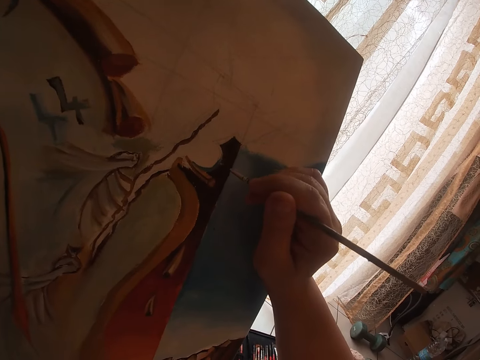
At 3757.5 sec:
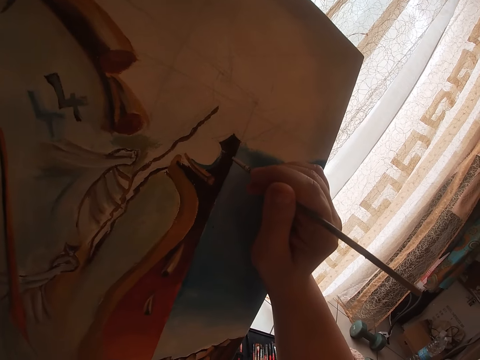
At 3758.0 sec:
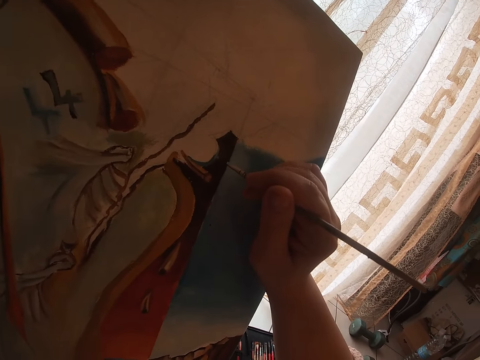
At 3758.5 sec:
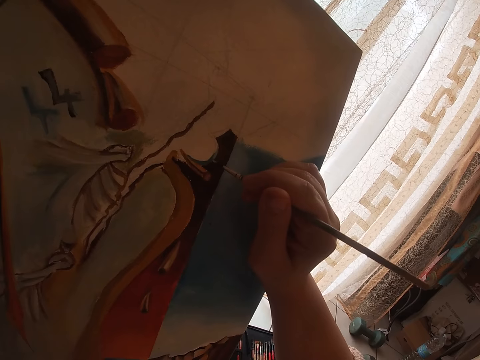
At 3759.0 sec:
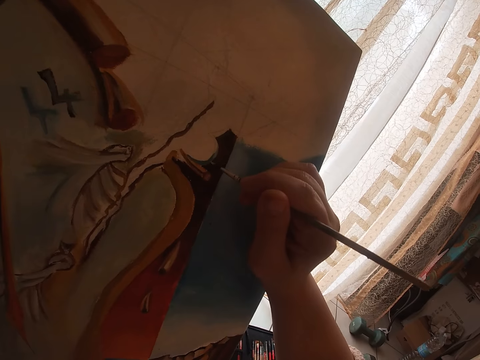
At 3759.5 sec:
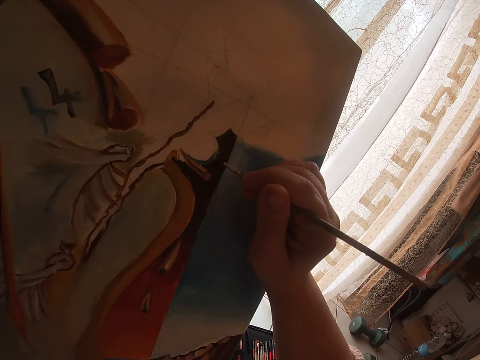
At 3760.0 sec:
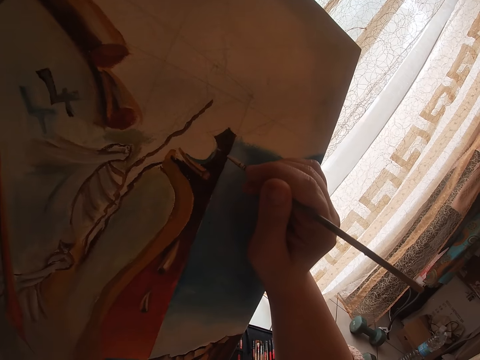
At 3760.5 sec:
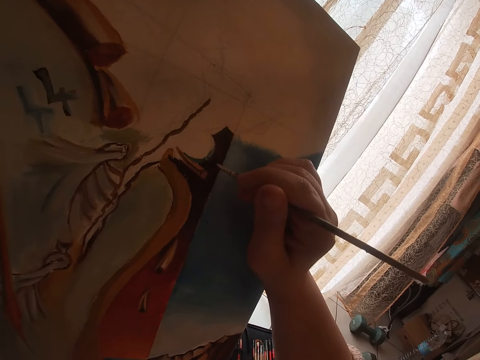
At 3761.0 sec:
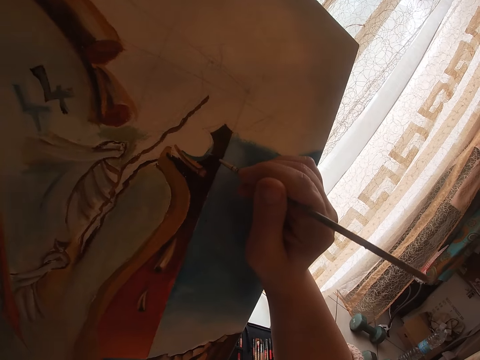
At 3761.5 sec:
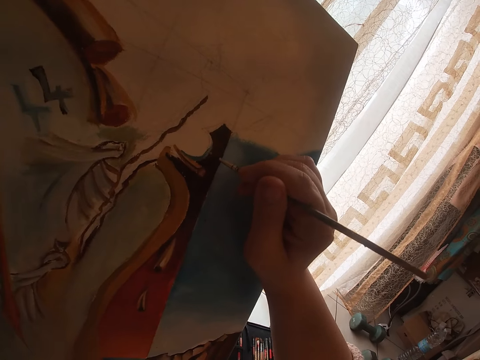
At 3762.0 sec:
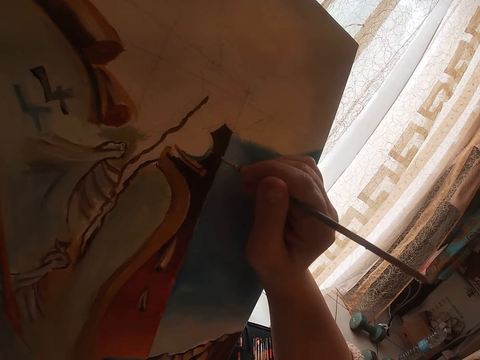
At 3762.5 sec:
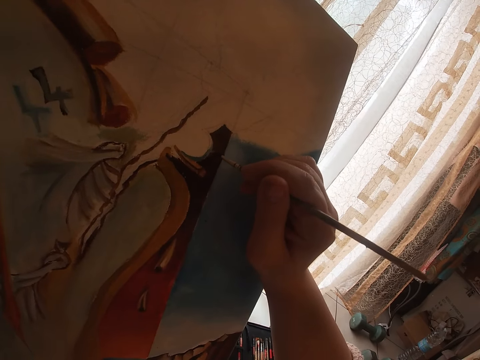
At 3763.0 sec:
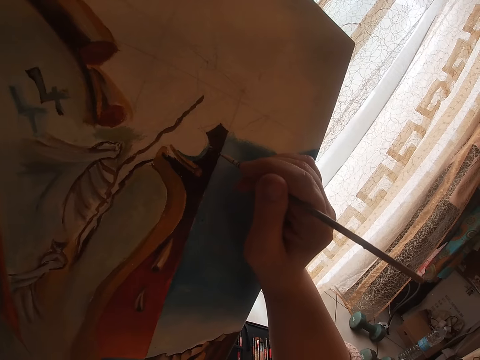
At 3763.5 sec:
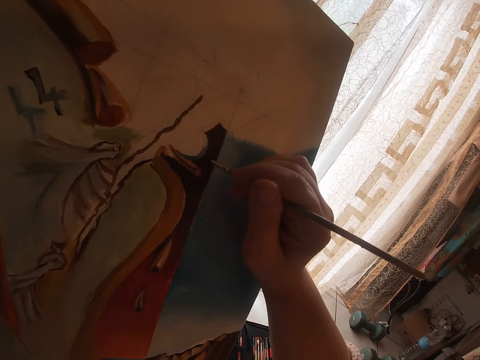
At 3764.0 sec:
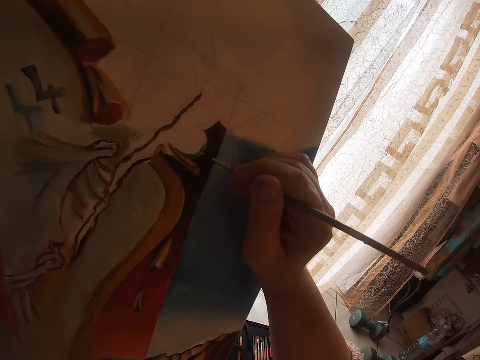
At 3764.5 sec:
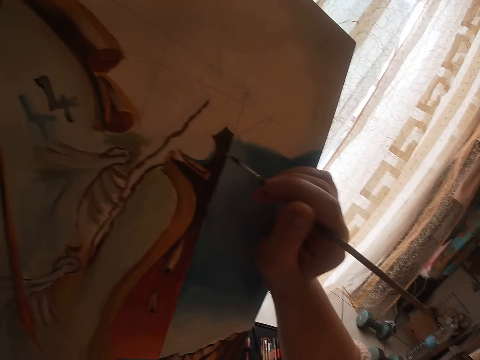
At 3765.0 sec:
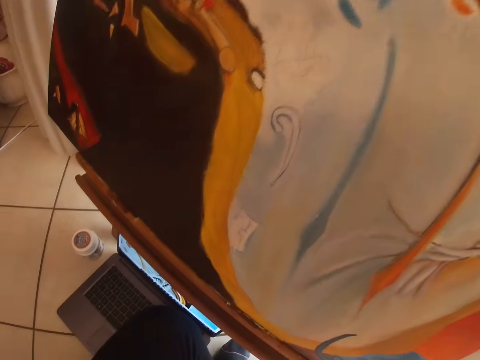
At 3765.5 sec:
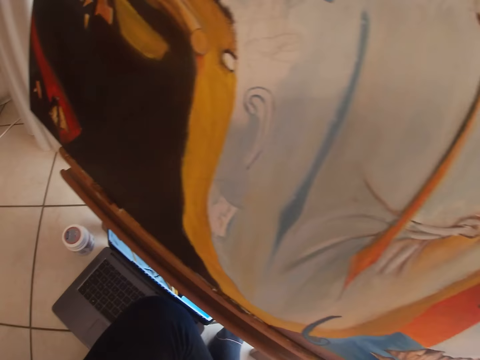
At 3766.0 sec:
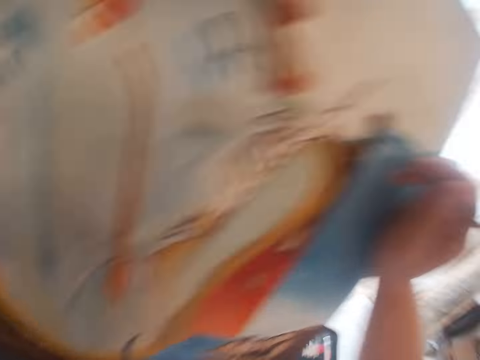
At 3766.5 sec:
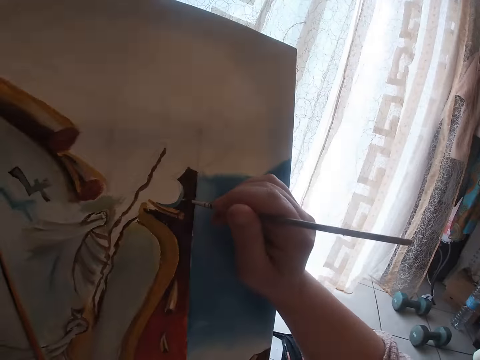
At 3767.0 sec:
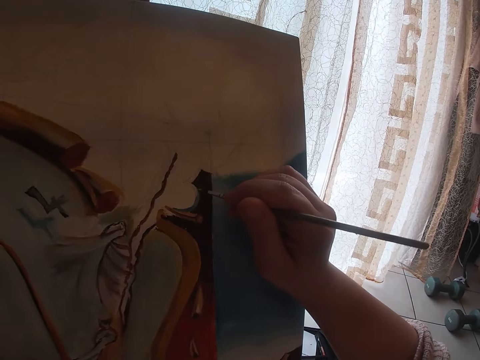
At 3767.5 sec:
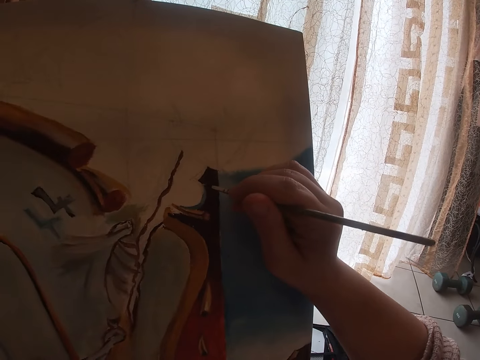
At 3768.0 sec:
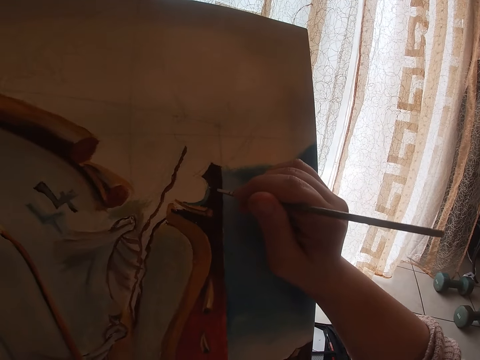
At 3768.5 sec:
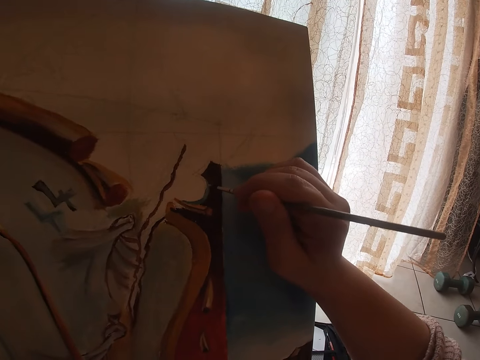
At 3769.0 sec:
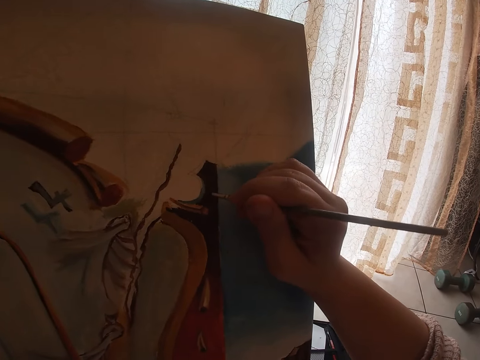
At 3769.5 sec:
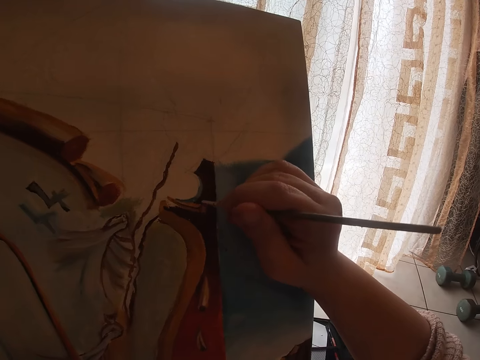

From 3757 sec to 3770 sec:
The camera wearer looks toward the computer on the floor. He paints with the second brush in his right hand.

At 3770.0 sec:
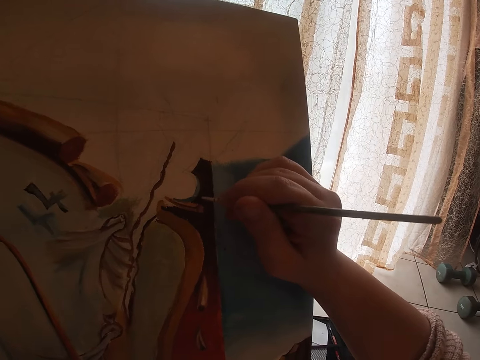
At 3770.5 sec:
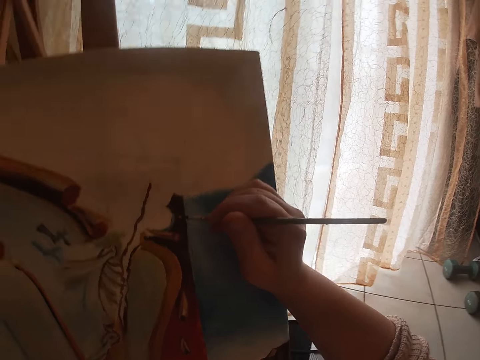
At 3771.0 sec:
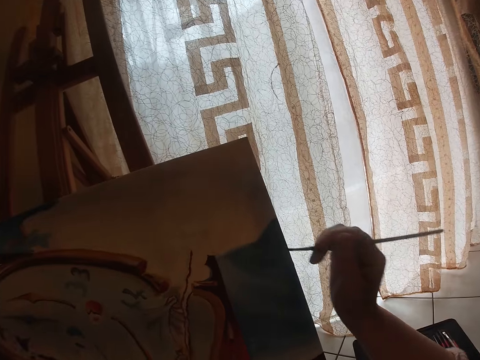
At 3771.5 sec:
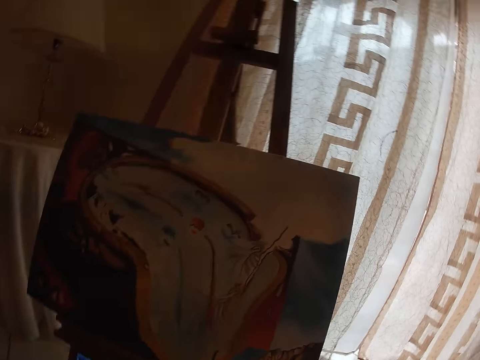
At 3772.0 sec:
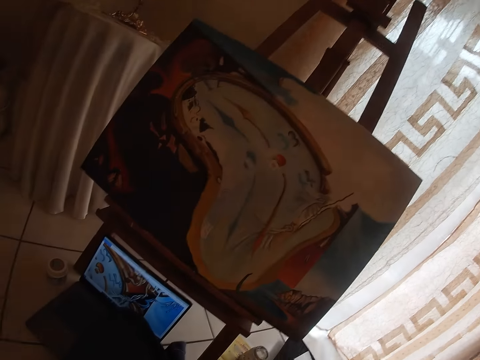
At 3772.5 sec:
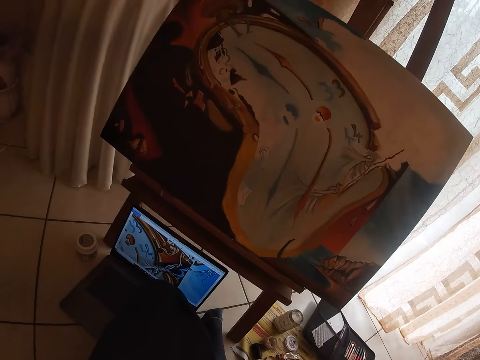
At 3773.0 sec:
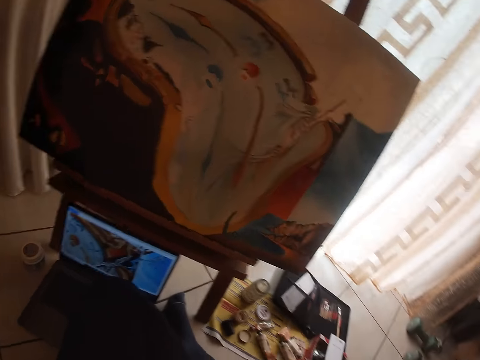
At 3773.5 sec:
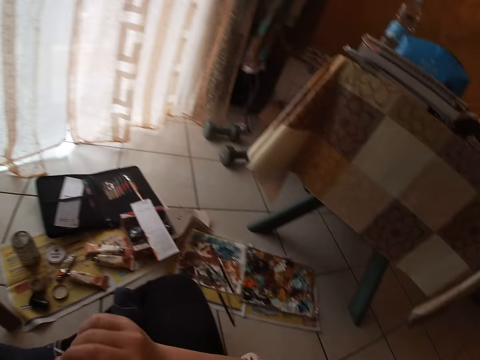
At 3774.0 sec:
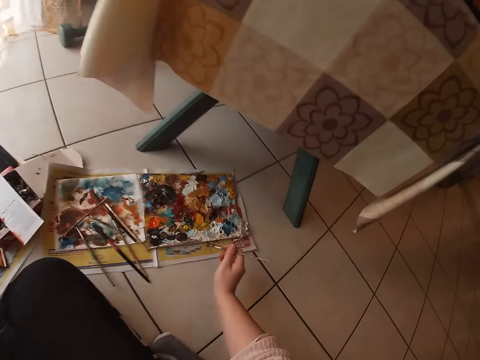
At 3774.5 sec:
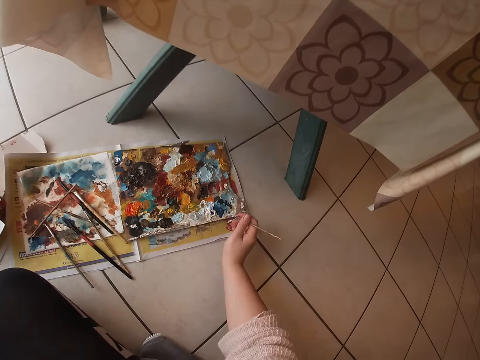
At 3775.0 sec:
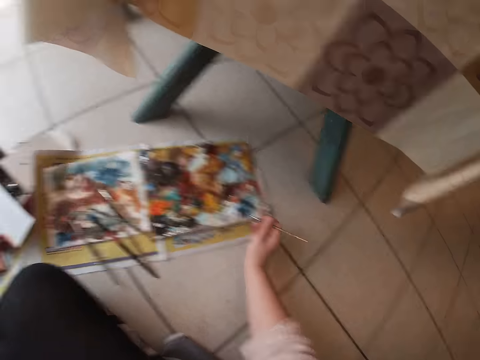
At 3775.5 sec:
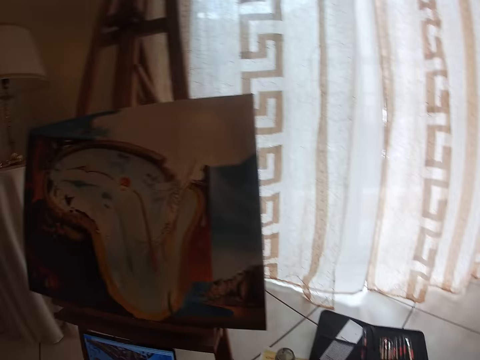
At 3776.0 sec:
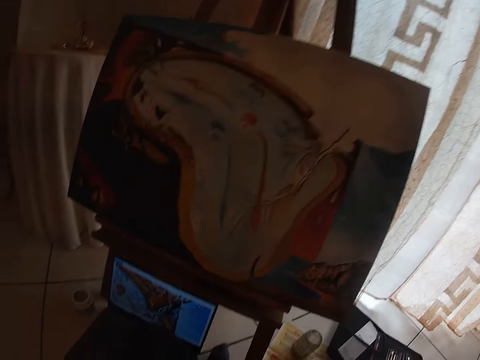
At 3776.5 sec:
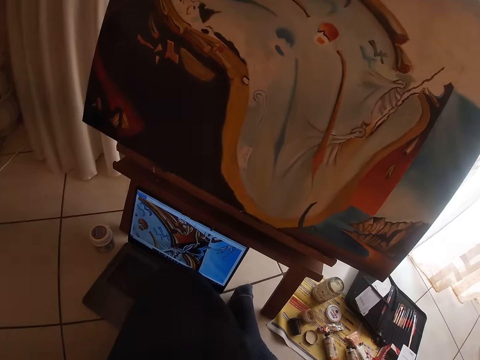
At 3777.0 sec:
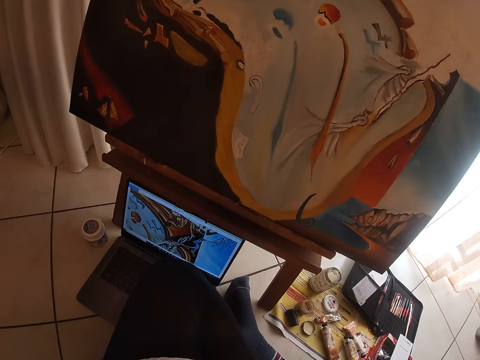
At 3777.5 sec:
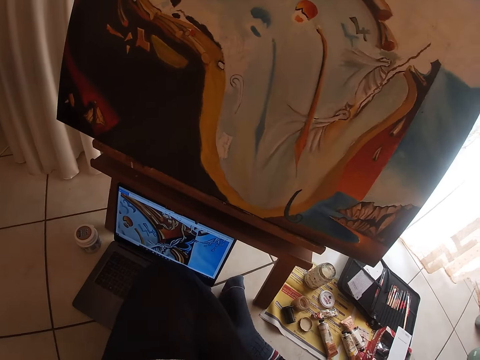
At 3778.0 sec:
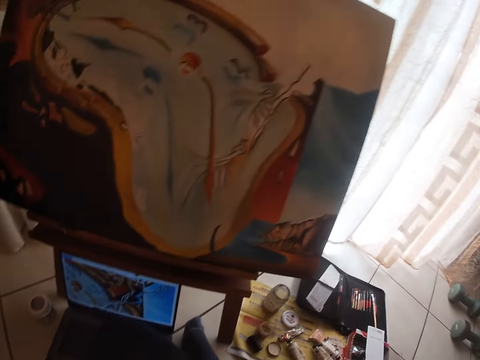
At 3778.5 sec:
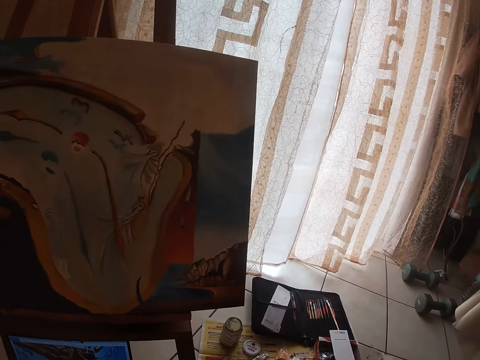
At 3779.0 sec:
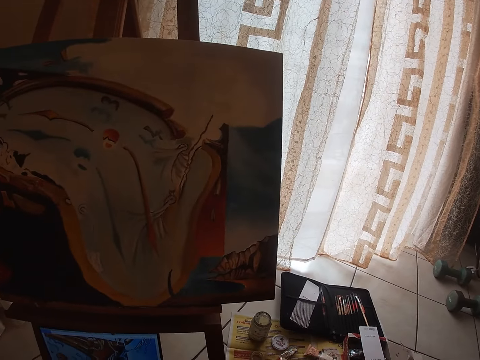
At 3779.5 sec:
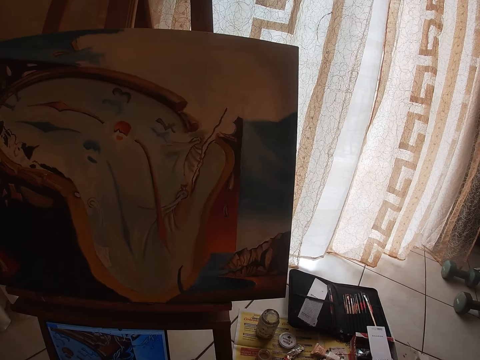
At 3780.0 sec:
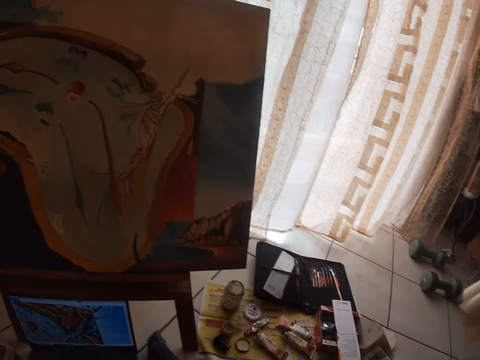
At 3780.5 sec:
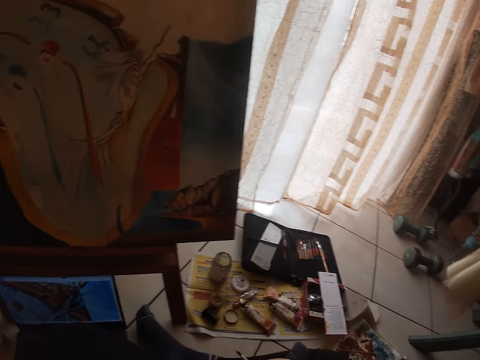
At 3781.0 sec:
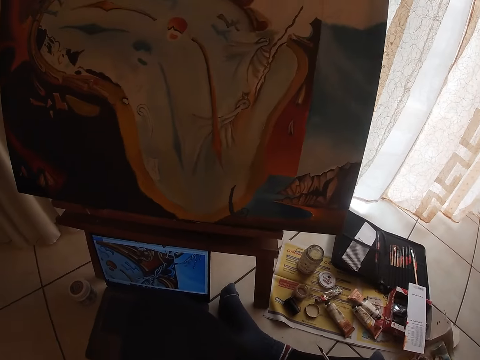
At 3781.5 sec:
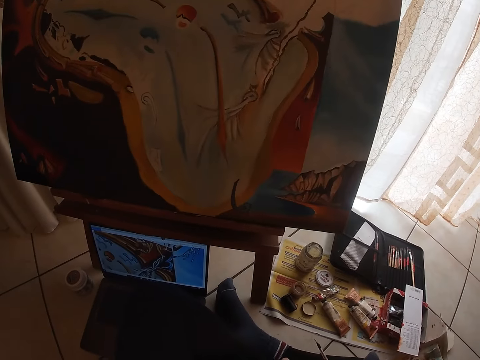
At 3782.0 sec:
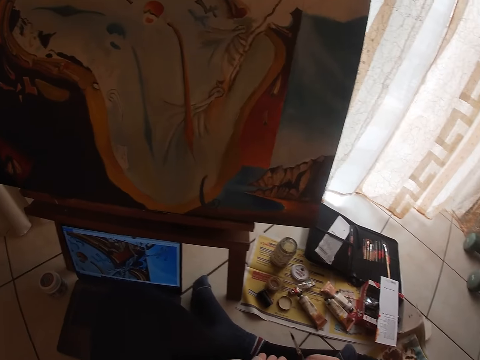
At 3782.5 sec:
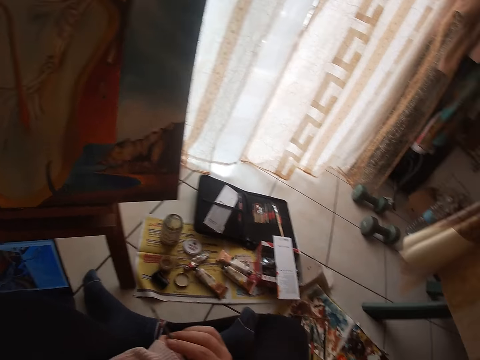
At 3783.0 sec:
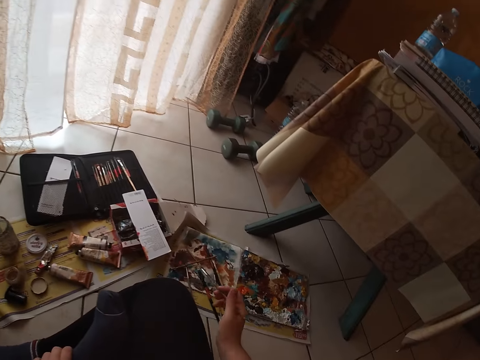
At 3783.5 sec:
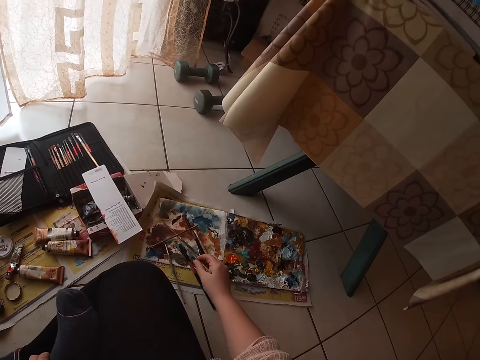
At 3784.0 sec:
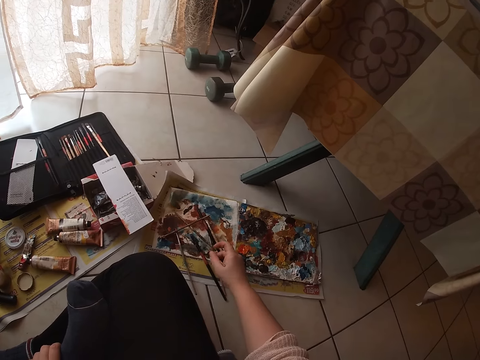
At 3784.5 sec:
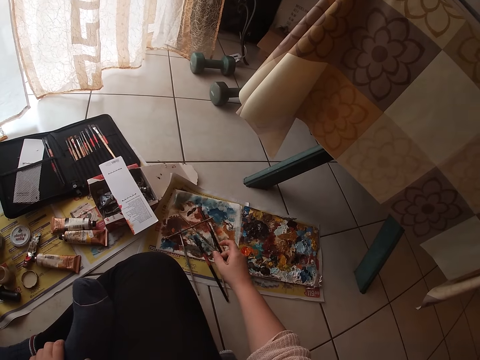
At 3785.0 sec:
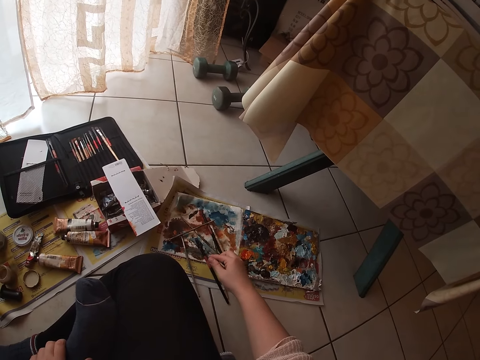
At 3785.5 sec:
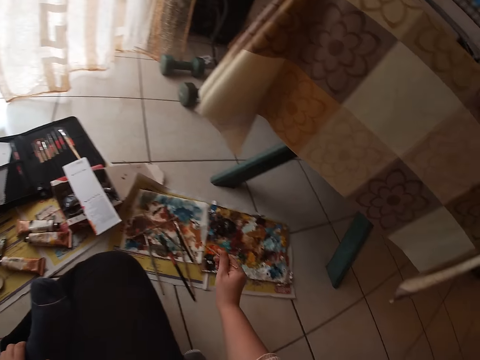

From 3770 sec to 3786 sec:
The camera wearer looks toward the computer or laptop on the floor. He dabs the second paint brush into the palette. He looks at the painting then the laptop. He rolls the brush on the paper. He rubs the second brush on the white paper.
